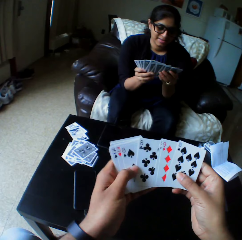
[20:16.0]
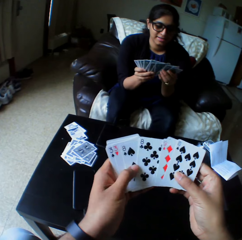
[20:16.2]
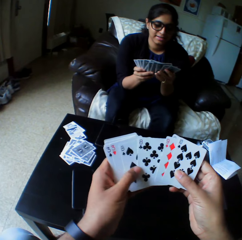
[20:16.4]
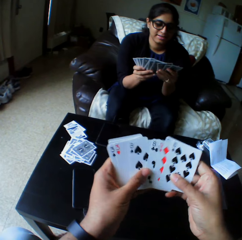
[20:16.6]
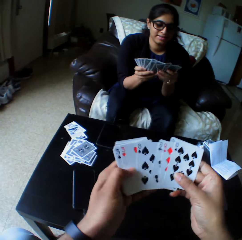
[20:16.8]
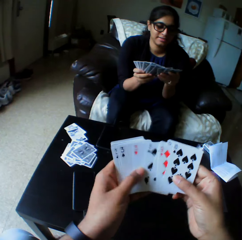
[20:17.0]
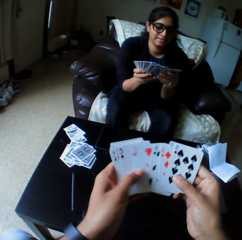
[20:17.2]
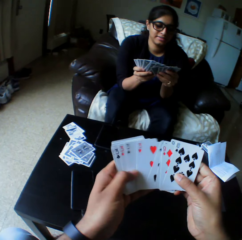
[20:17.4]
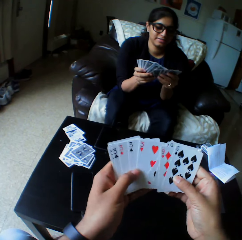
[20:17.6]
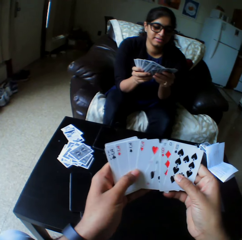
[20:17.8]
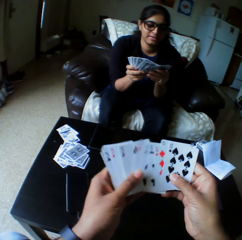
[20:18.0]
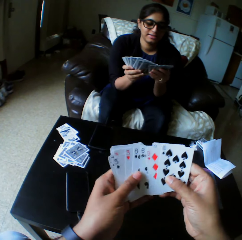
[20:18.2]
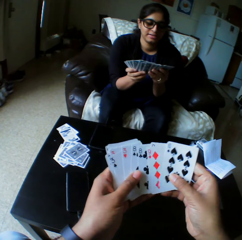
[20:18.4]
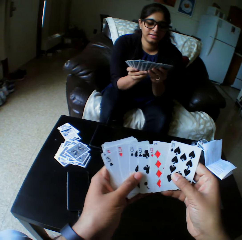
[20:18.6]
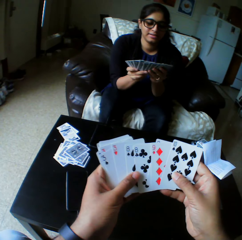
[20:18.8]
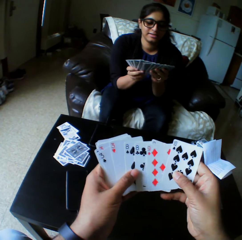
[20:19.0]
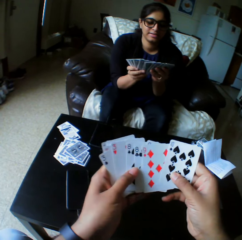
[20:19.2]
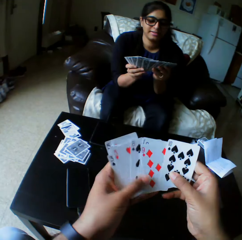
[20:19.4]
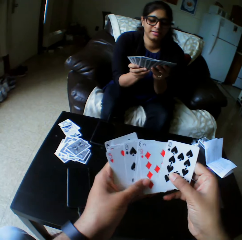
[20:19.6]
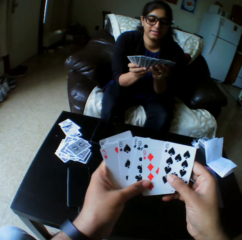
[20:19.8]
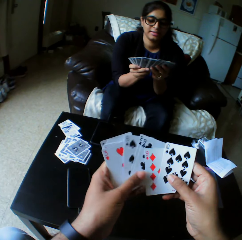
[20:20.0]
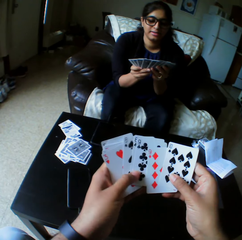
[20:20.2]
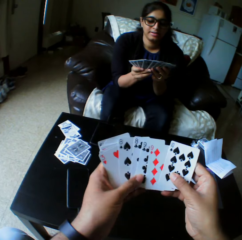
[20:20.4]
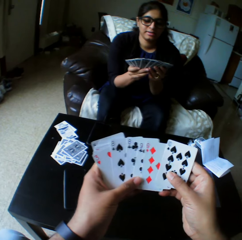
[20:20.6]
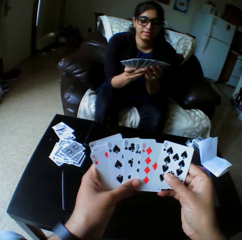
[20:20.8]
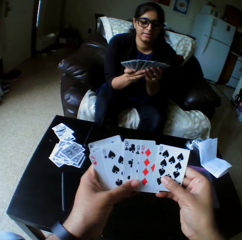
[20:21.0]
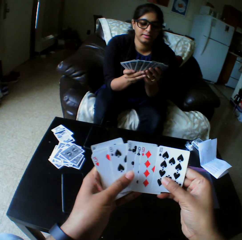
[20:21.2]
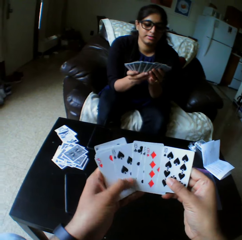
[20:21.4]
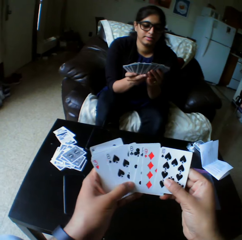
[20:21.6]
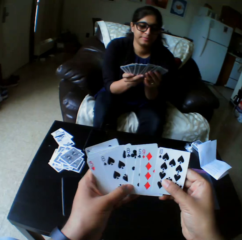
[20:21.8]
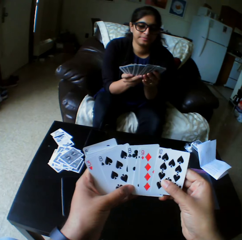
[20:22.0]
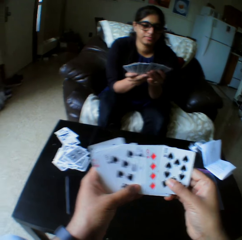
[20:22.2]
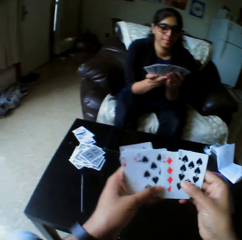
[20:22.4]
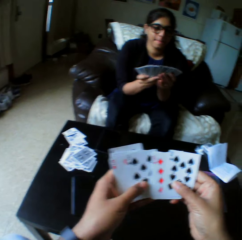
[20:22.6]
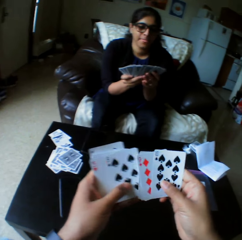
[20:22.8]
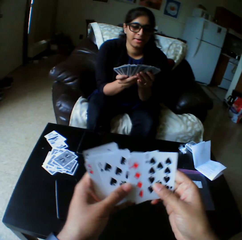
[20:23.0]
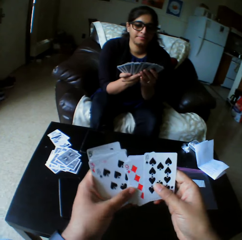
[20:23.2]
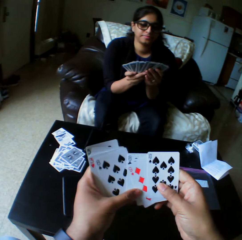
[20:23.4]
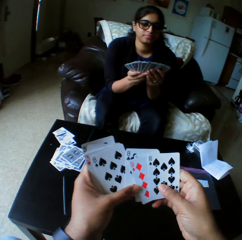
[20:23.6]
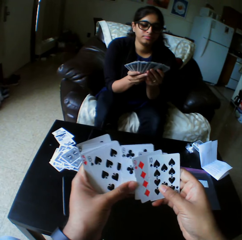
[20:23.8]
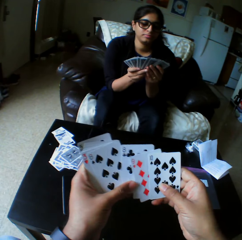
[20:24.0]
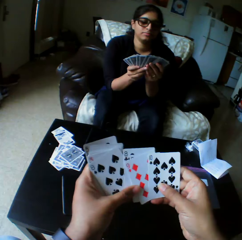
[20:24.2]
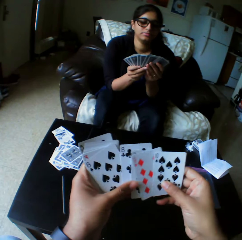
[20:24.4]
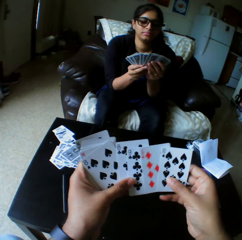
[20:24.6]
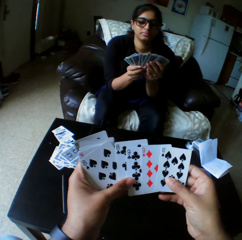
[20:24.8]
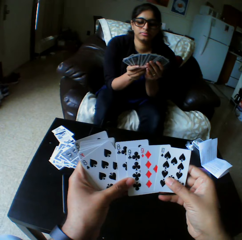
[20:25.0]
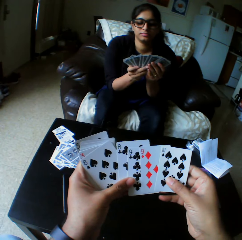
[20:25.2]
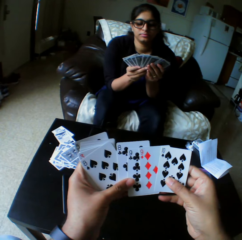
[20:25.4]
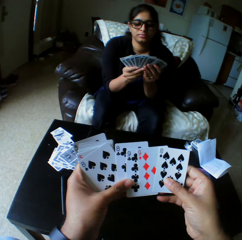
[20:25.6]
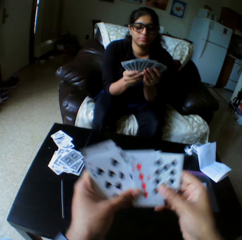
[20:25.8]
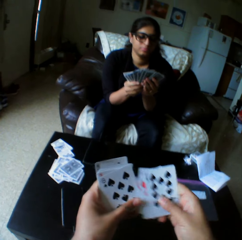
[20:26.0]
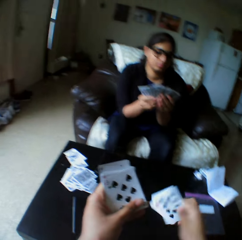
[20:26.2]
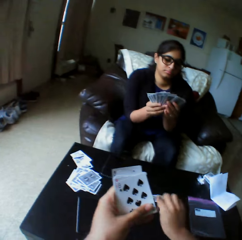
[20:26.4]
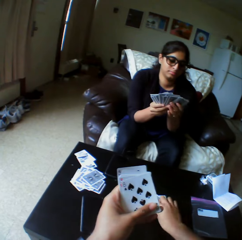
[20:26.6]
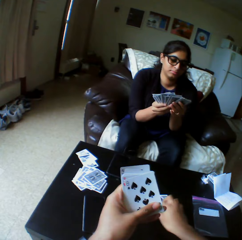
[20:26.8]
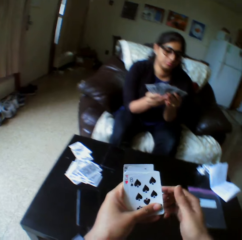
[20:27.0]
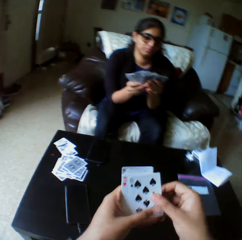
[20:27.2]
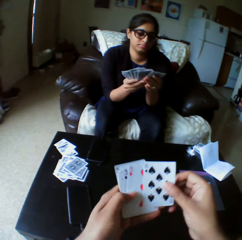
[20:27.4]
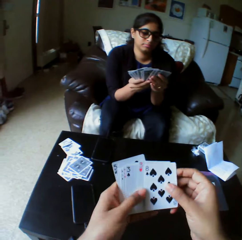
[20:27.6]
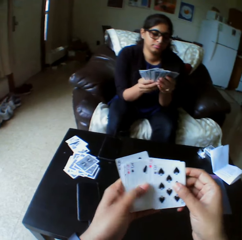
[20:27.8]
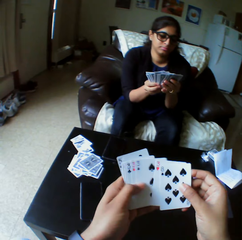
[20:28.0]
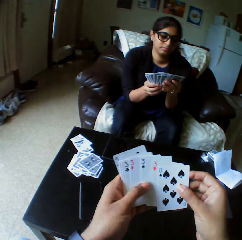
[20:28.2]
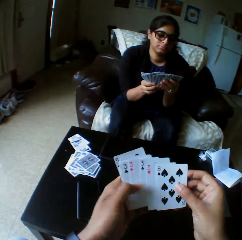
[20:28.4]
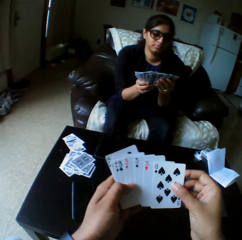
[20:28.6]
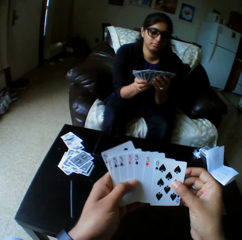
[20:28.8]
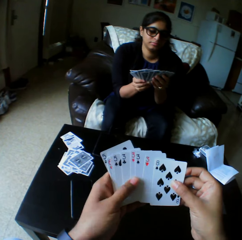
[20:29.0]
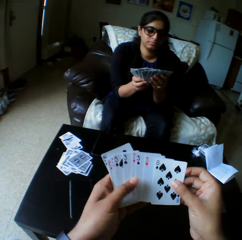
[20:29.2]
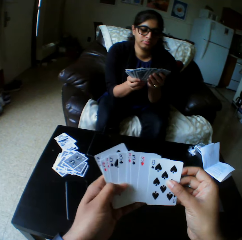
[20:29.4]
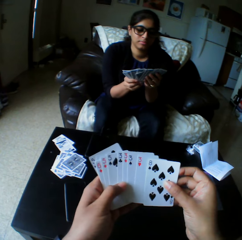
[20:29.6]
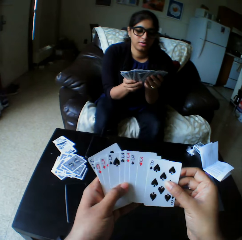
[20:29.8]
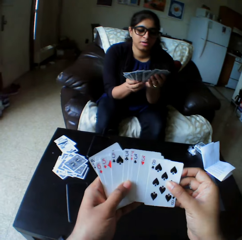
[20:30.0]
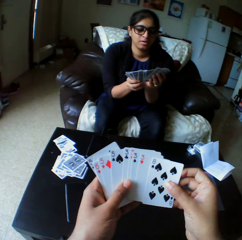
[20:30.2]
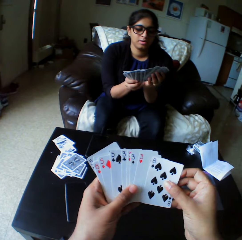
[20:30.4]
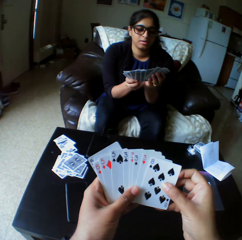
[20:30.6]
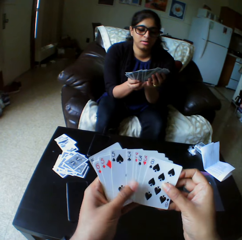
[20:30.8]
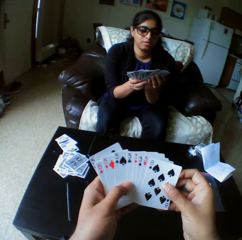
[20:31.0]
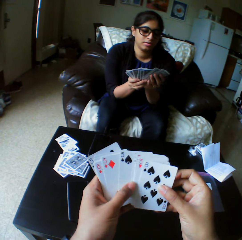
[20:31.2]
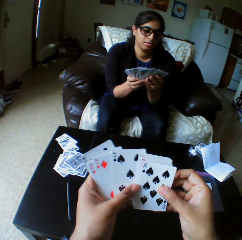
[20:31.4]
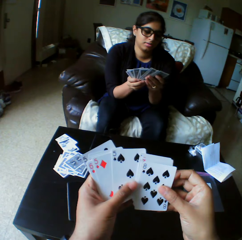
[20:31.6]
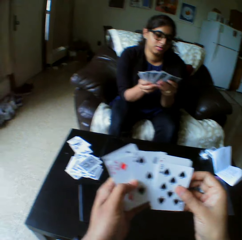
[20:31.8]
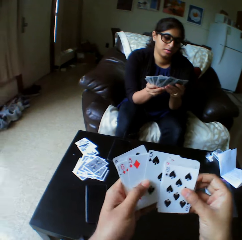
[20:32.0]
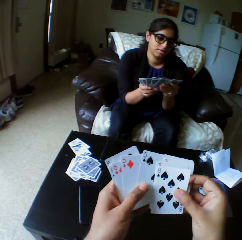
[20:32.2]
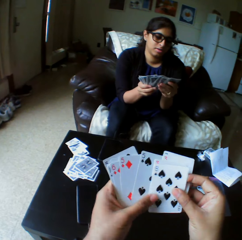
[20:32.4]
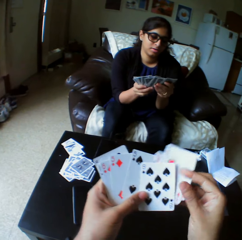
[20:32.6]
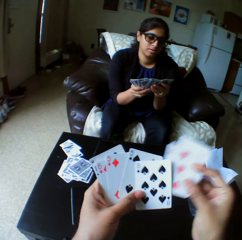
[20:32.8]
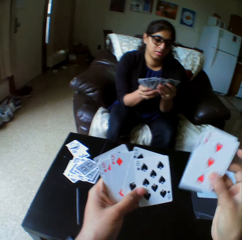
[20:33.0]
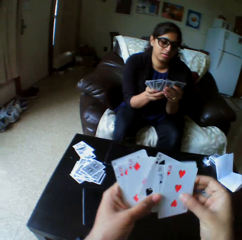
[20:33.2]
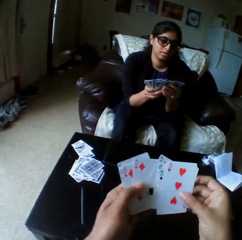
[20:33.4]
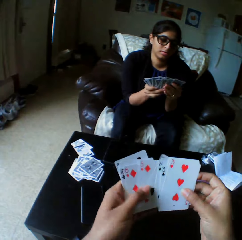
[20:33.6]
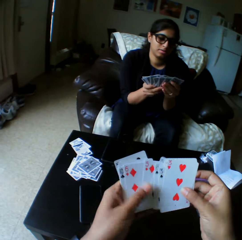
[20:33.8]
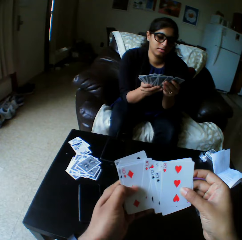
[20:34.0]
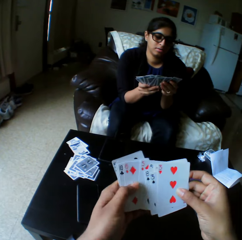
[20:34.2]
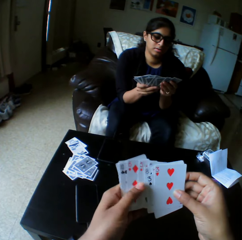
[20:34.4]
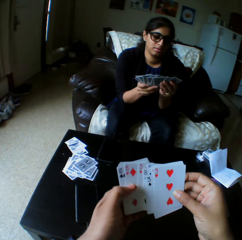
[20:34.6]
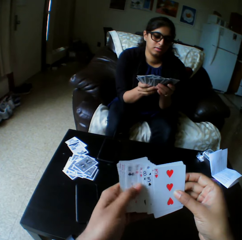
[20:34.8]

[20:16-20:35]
The camera wearer selects the play cards. They drop the cards with the right hand, shuffle the card with both hands, and select the play cards.

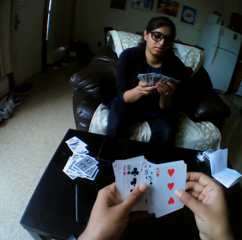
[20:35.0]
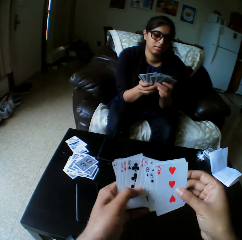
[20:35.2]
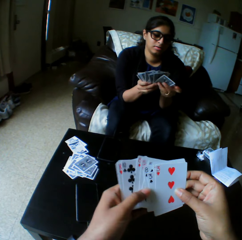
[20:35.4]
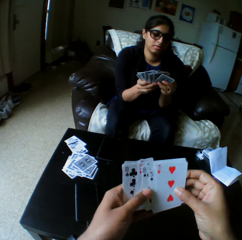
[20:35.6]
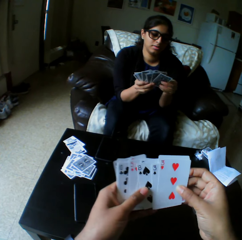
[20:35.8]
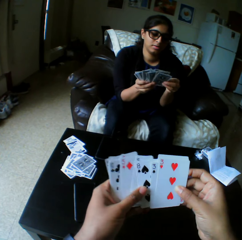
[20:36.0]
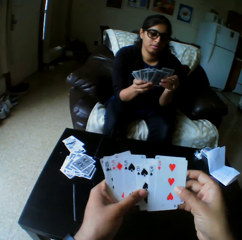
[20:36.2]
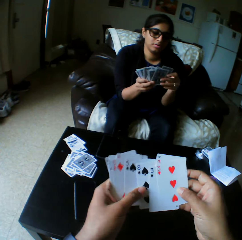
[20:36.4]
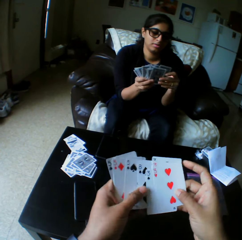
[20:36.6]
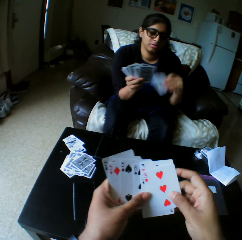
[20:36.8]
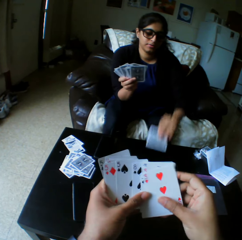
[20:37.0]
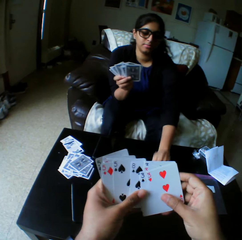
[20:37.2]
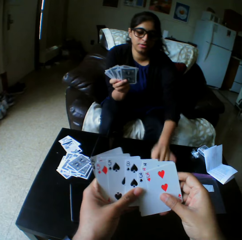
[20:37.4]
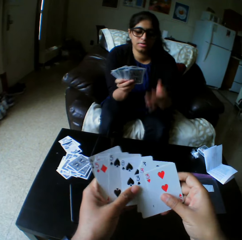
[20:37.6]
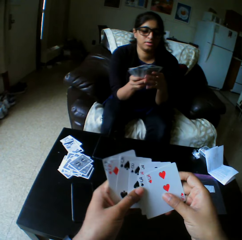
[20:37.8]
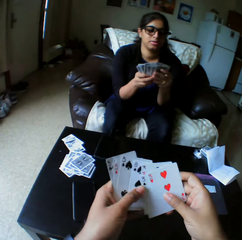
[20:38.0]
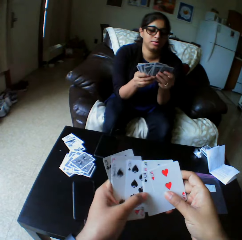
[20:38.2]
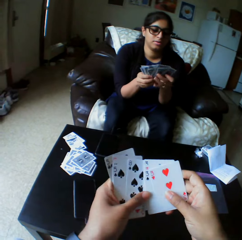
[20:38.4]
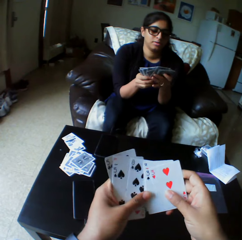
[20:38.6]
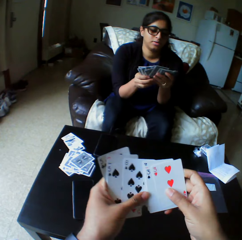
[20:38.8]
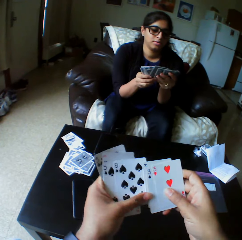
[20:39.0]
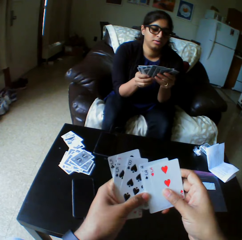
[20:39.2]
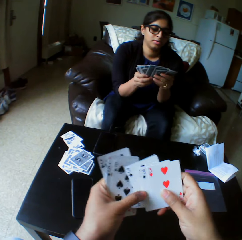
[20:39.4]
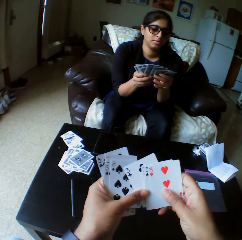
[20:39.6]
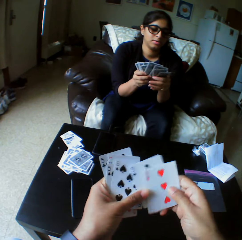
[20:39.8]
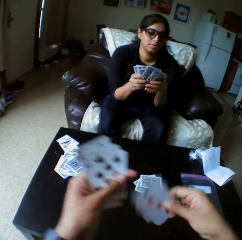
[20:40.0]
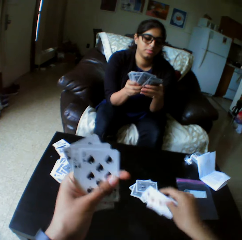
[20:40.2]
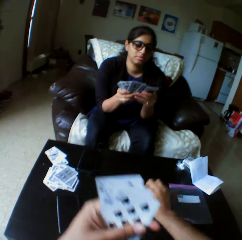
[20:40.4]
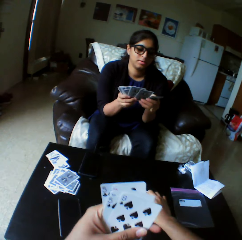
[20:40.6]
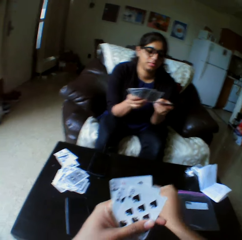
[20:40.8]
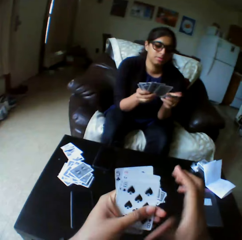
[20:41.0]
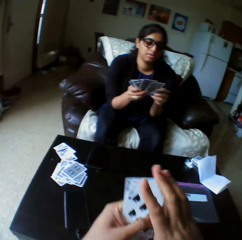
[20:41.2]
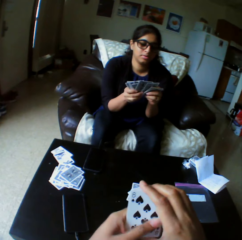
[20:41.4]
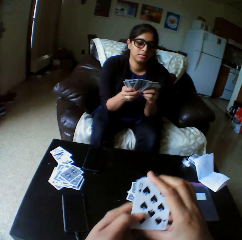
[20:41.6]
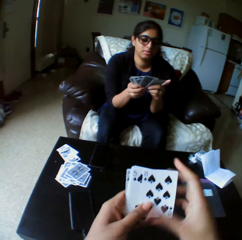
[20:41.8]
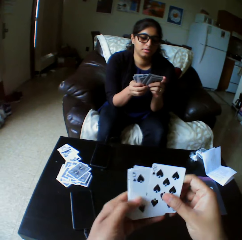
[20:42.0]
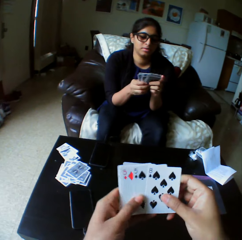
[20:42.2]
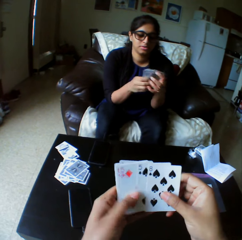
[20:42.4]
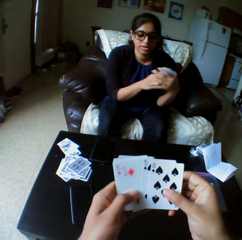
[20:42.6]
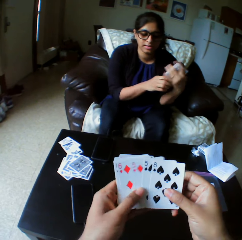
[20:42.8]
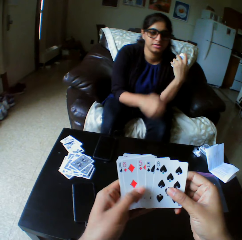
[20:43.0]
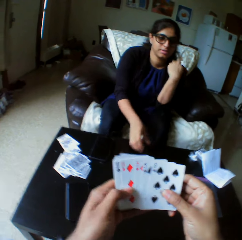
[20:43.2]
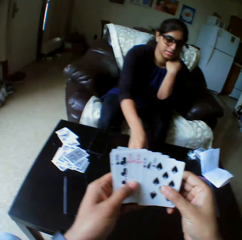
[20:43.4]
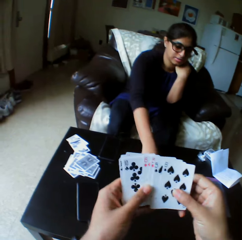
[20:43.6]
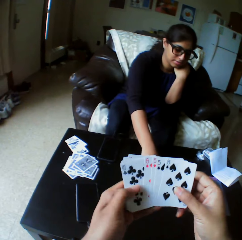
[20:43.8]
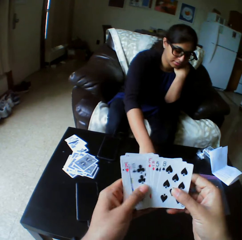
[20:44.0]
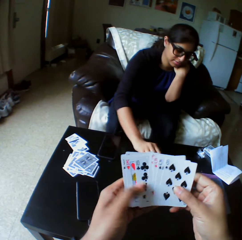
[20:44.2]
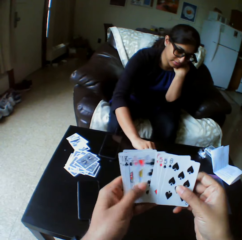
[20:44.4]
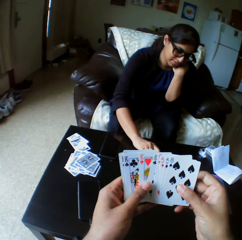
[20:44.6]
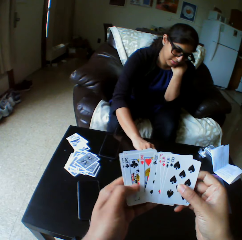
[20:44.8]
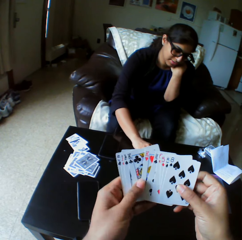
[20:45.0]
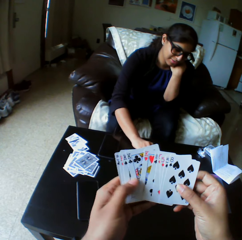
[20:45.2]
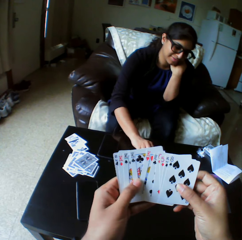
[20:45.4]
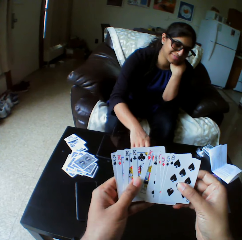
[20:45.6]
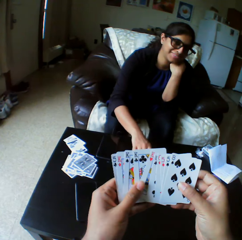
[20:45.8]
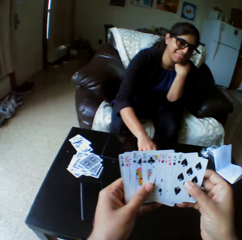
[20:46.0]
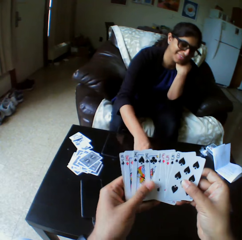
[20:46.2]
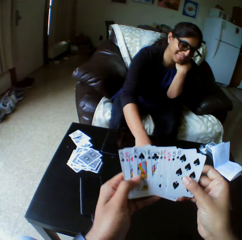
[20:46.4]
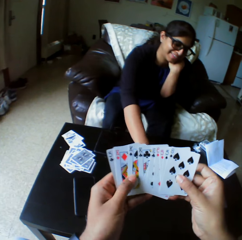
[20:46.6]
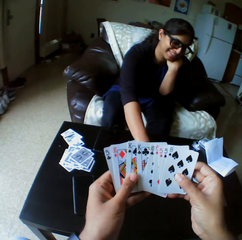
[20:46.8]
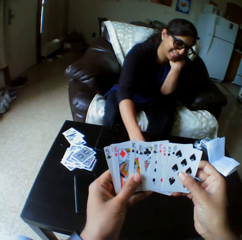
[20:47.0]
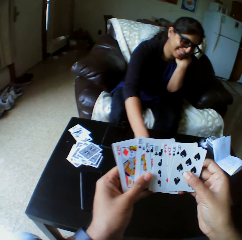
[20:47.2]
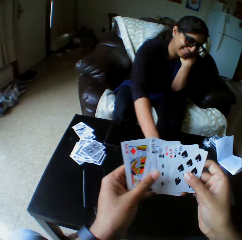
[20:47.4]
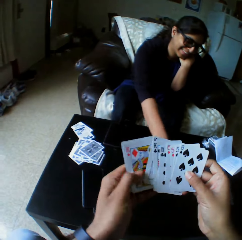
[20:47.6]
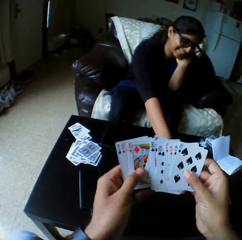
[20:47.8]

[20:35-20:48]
A lady takes the play card. The lady drops the cards with her right hand. The lady shuffles the cards with both hands. The lady selects the play cards. The camera wearer drops the cards with the right hand. They shuffle the card with both hands. They arrange the play cards. The lady touches the play cards. A woman checks the card with her right hand. The lady looks at the play cards.
